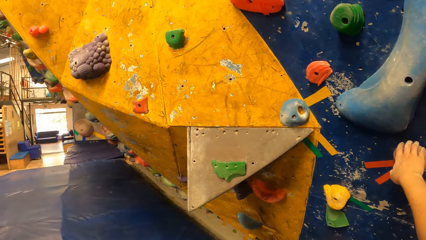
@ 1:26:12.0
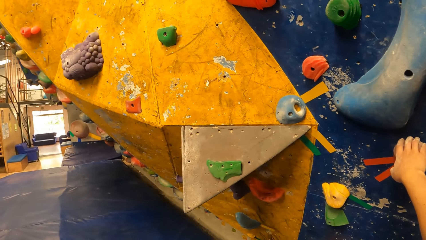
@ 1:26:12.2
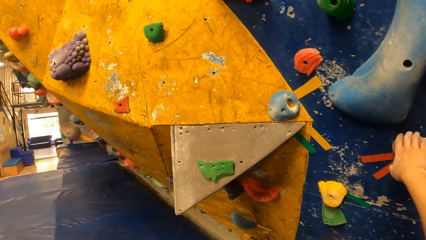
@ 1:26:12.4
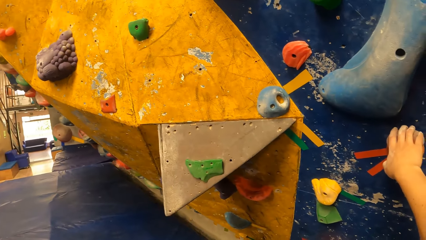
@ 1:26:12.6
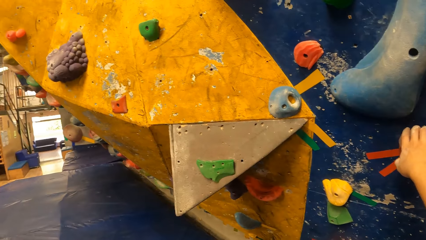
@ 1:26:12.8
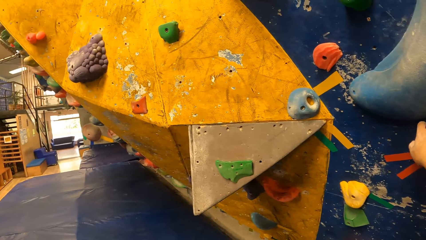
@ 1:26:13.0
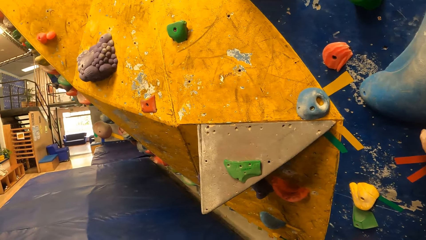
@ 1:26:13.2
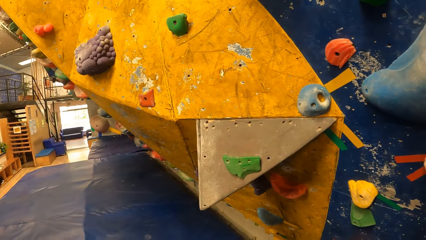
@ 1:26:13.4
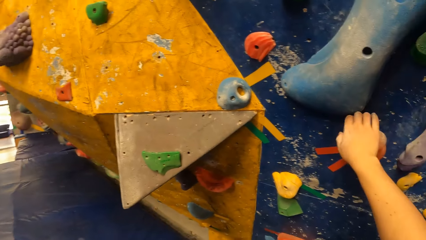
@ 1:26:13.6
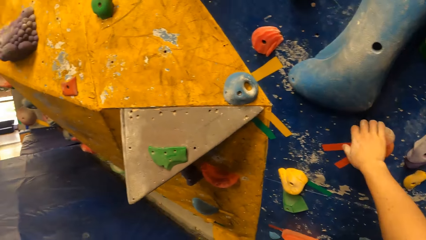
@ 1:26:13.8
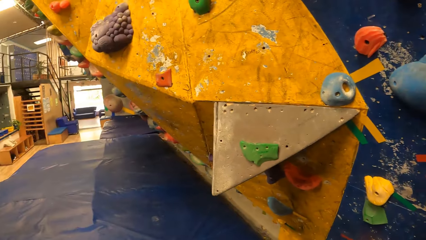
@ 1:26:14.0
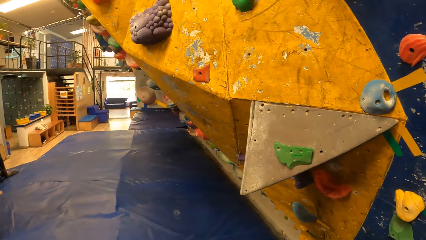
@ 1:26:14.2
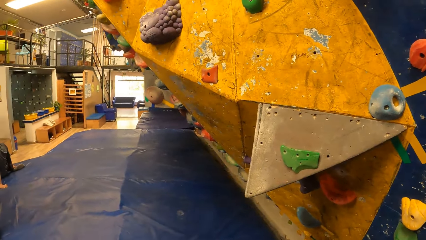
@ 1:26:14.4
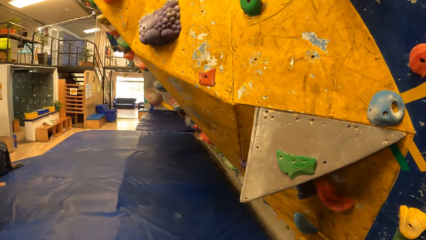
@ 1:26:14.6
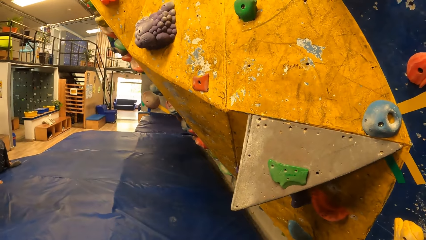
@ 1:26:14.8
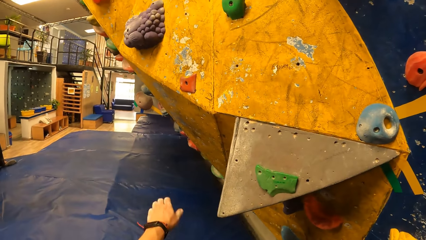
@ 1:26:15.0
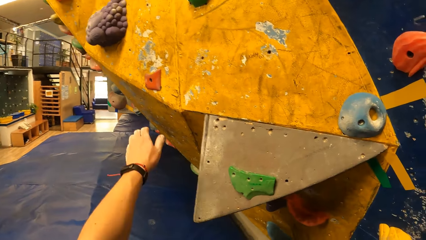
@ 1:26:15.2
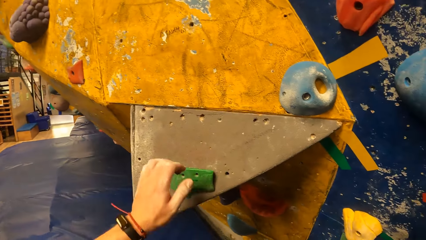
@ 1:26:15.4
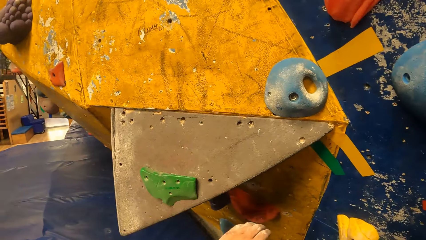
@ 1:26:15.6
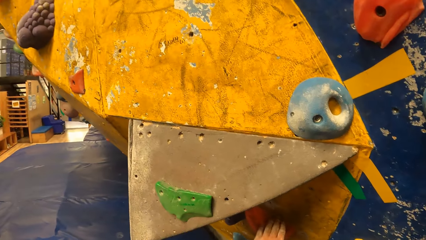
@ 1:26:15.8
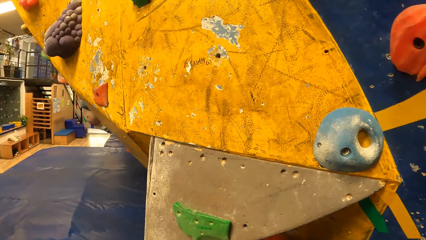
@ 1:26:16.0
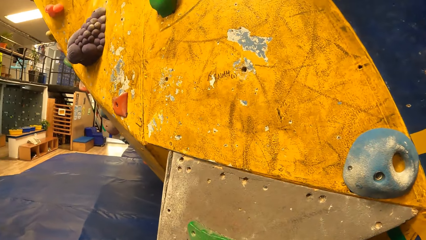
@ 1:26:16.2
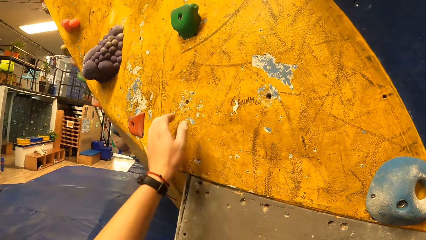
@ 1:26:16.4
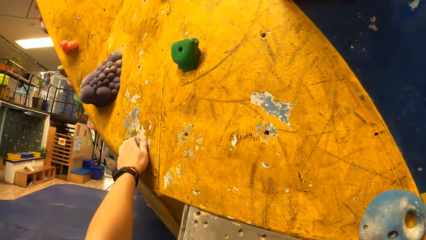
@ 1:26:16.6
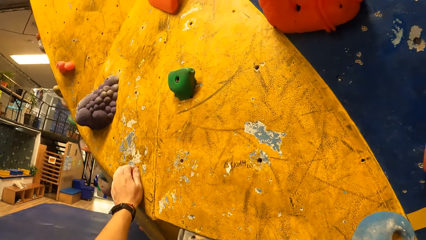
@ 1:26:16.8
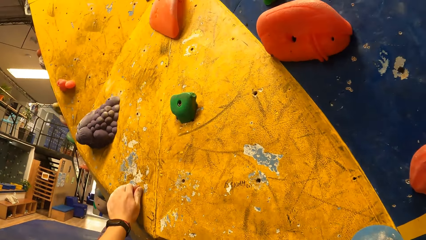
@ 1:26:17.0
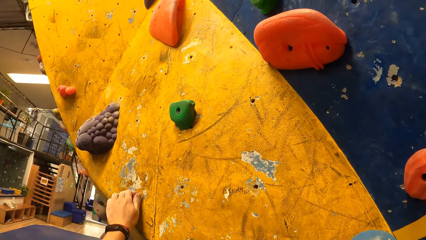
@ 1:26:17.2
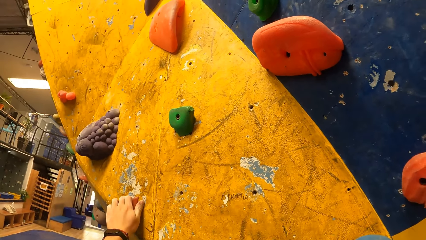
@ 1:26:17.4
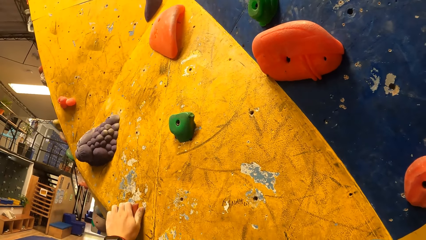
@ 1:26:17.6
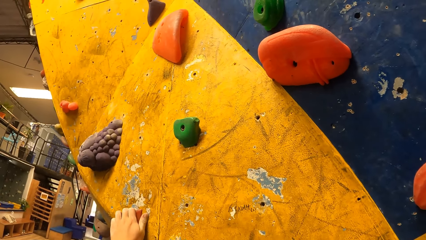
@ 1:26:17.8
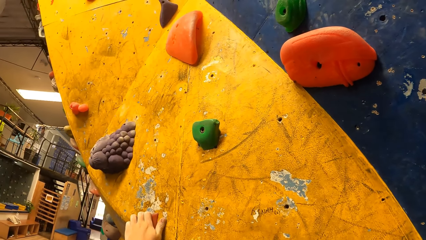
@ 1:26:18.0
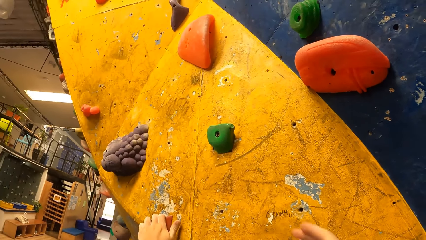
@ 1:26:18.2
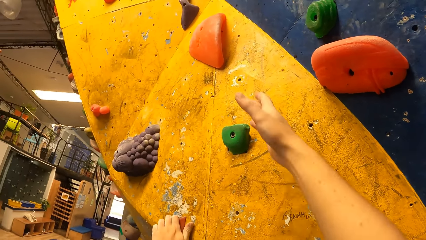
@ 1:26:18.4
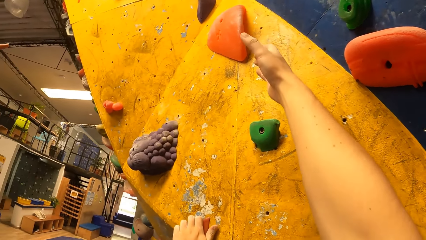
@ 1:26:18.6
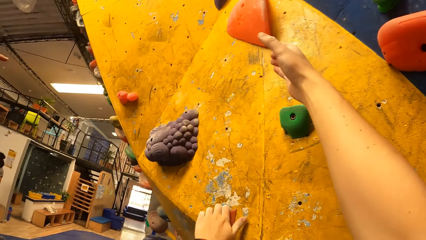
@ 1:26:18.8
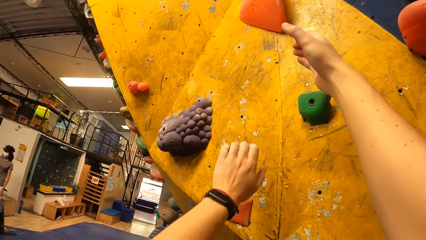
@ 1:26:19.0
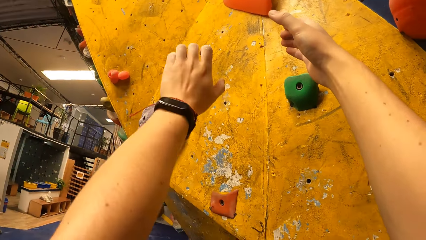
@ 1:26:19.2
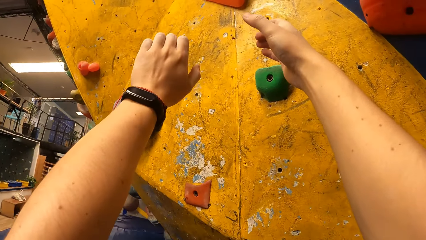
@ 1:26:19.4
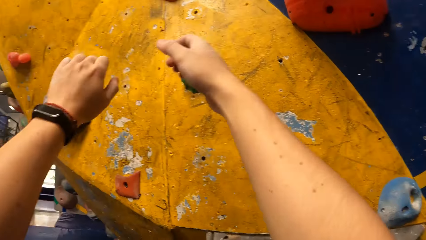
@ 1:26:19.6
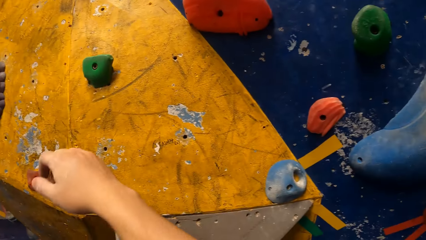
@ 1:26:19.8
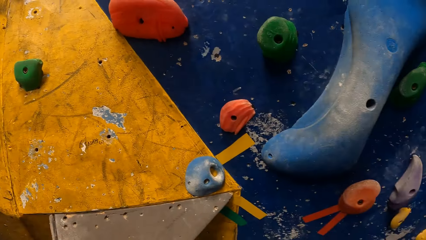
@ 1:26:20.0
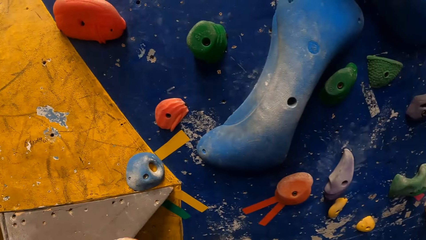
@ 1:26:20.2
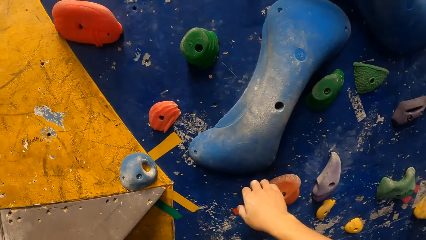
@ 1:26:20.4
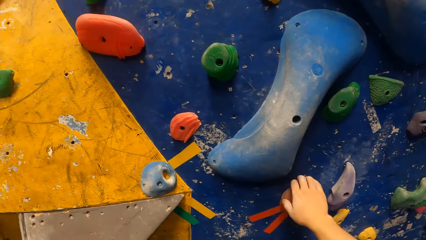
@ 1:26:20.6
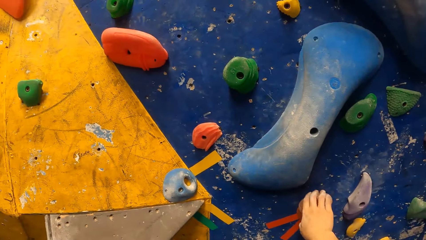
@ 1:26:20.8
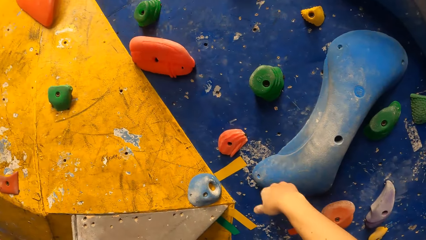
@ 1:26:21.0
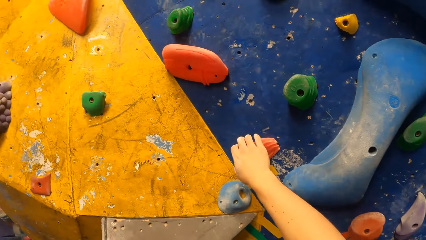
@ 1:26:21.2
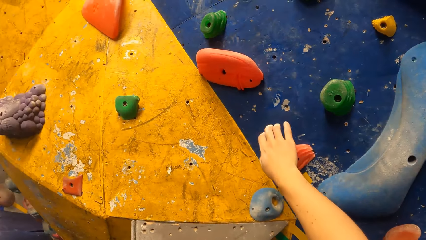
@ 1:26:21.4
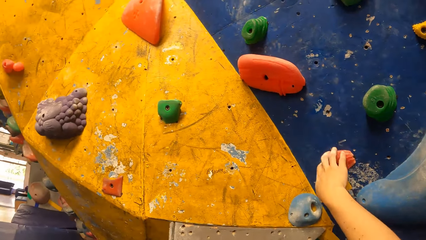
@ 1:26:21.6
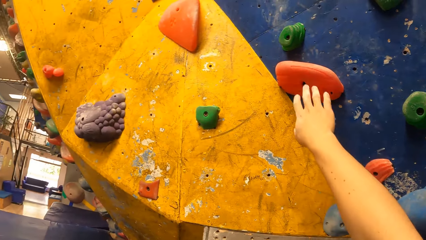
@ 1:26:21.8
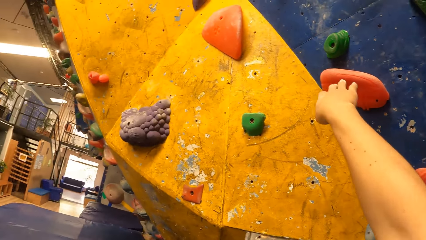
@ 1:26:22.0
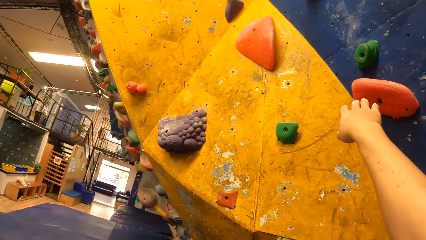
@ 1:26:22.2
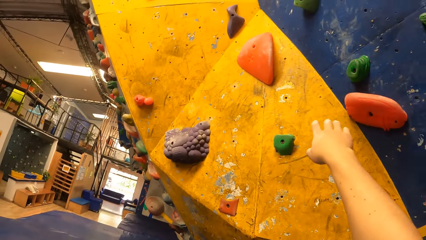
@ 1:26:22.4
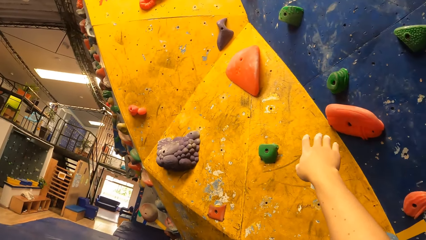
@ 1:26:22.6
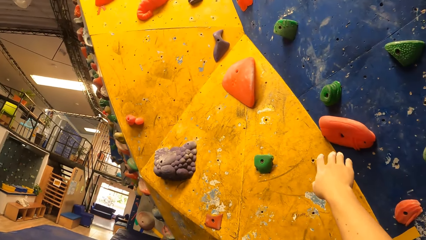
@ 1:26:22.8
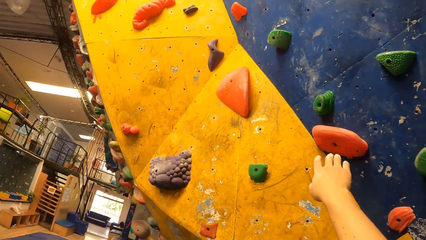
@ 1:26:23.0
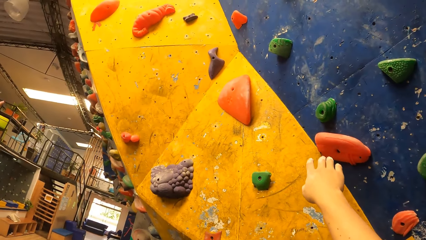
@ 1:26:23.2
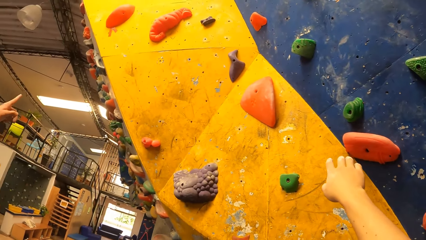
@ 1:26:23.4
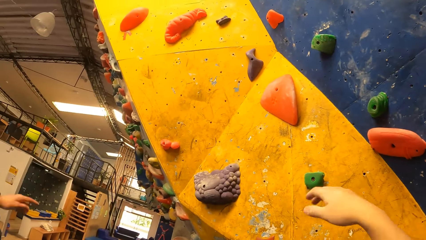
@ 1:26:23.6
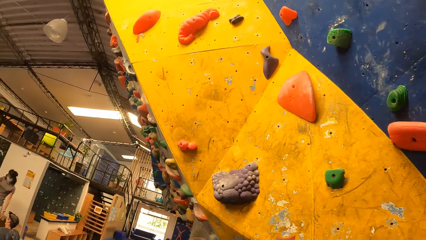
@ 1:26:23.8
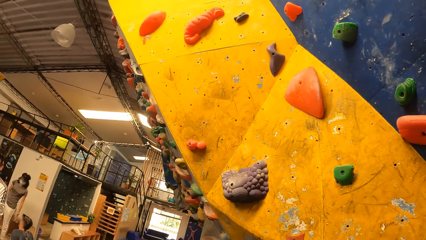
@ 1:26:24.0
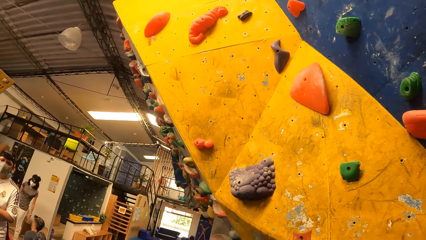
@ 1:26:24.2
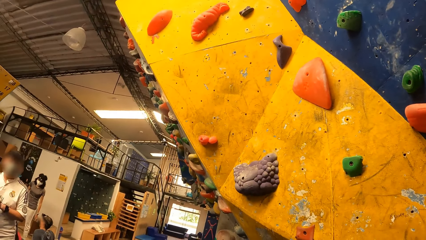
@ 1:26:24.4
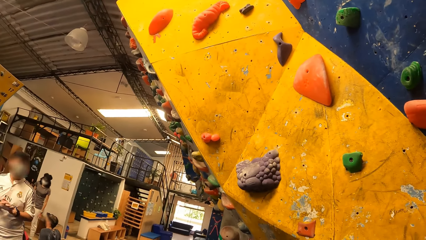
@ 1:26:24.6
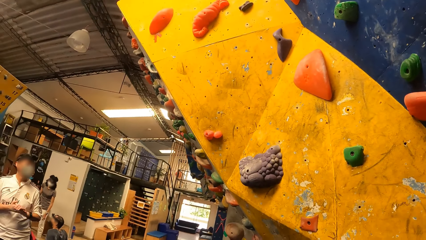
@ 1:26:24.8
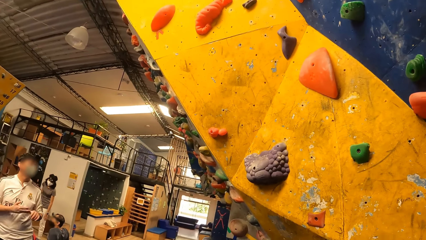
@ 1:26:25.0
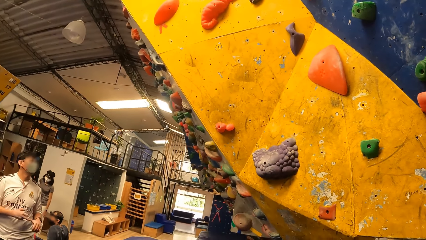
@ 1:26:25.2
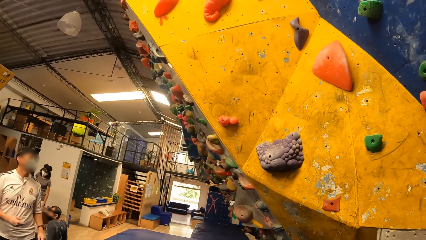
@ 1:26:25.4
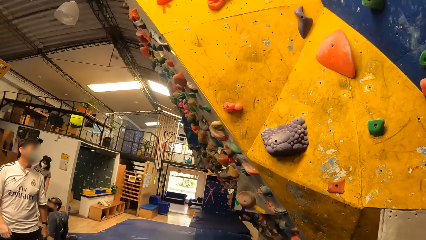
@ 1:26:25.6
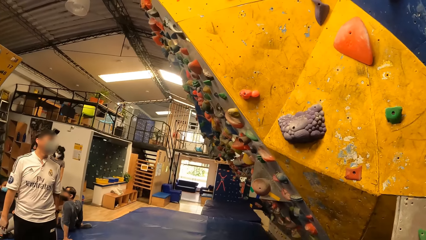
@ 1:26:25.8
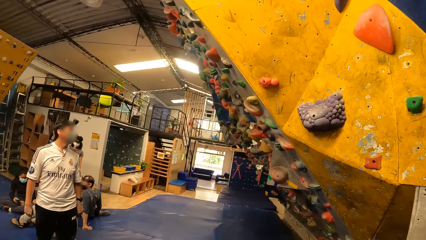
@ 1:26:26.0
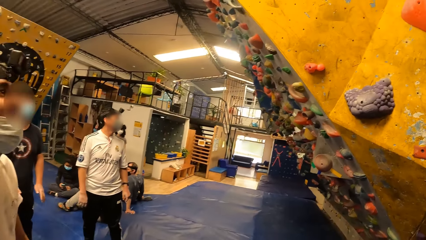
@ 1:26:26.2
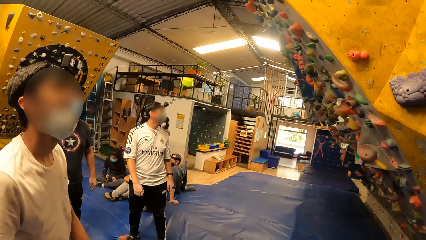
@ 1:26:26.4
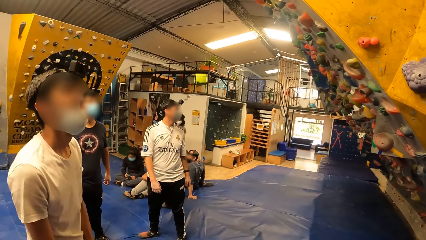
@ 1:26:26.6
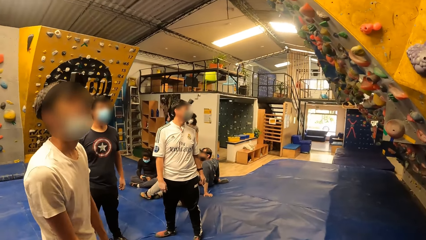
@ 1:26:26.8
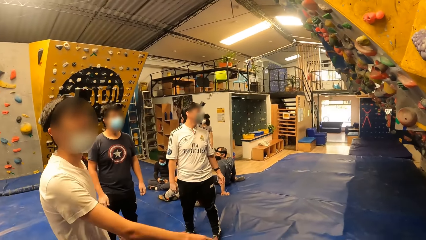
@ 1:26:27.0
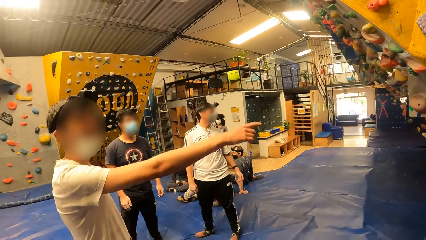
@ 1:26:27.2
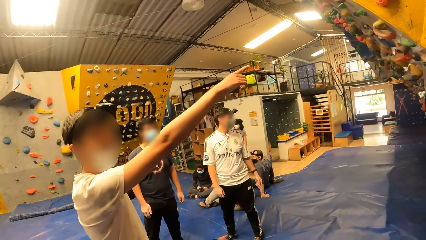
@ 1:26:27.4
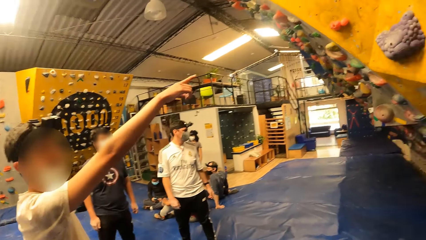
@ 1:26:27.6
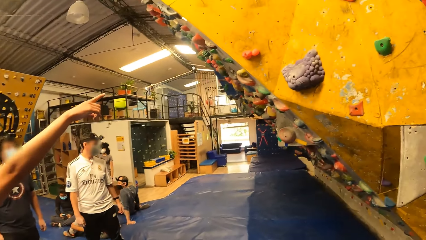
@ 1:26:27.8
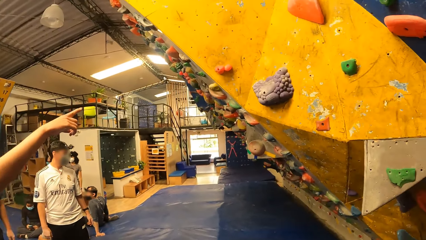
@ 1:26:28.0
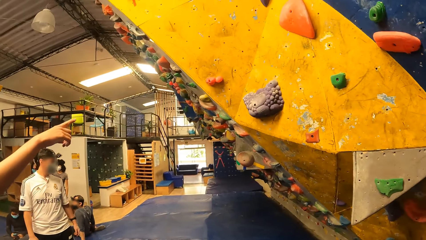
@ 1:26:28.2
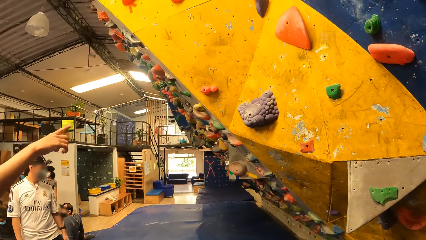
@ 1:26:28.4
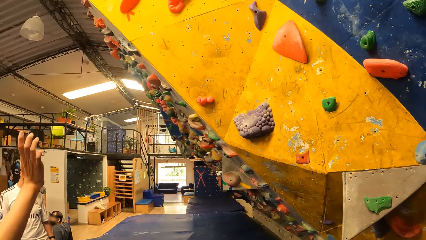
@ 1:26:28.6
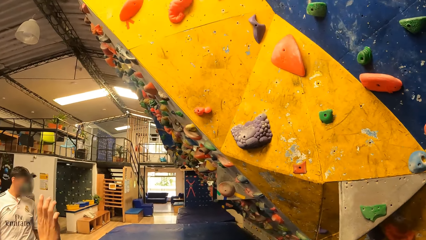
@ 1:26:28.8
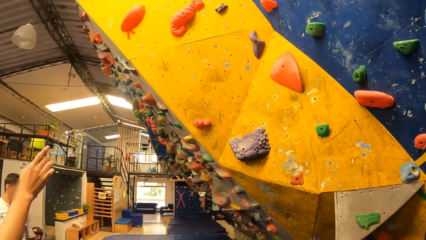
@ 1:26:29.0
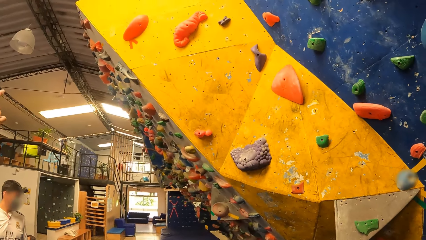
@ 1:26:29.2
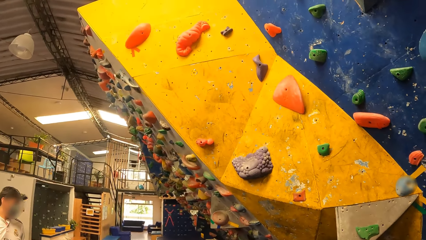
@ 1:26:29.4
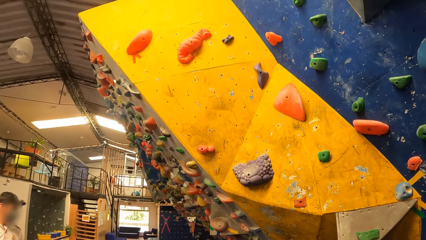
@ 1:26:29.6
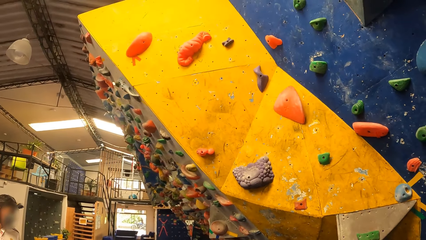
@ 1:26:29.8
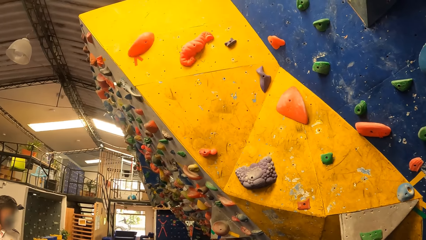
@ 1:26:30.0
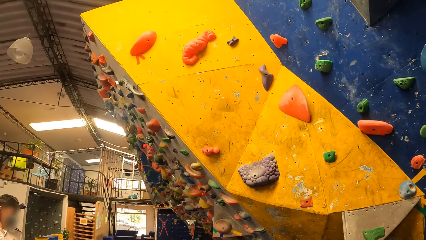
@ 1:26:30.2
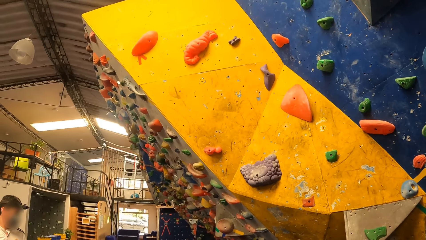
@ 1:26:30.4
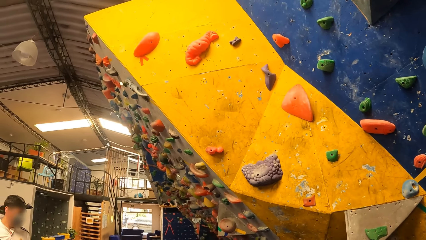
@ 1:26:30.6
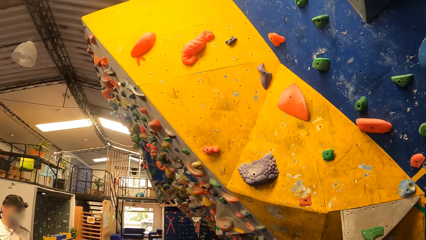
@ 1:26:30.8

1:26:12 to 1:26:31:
The camera wearer interacts with the boy. Three men stand on the floor. The camera wearer stands on the floor.
